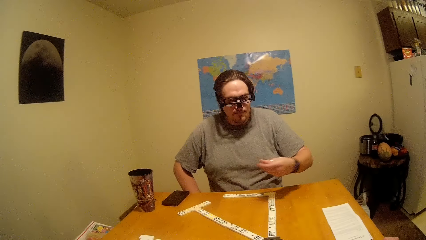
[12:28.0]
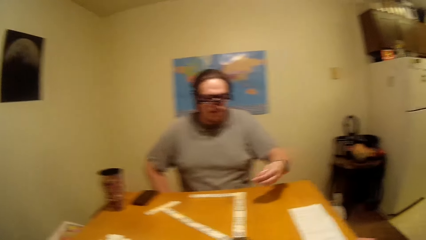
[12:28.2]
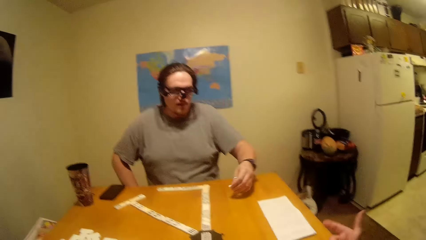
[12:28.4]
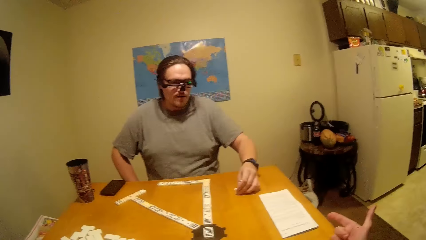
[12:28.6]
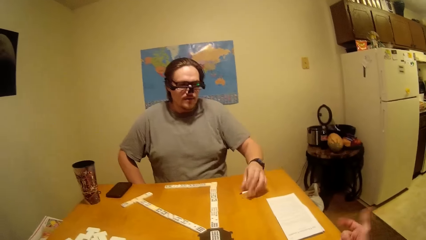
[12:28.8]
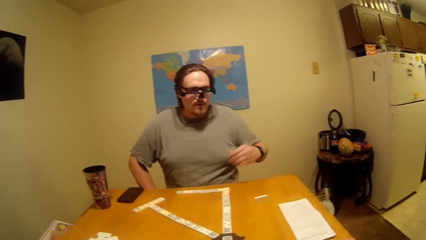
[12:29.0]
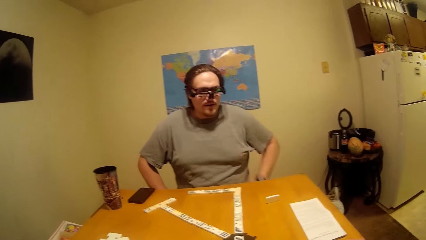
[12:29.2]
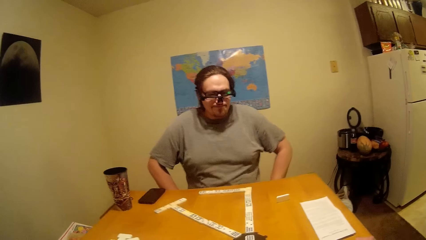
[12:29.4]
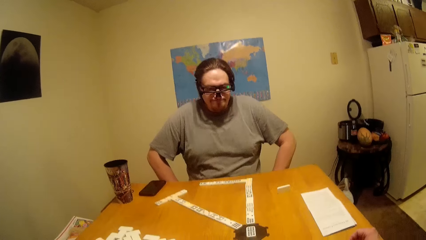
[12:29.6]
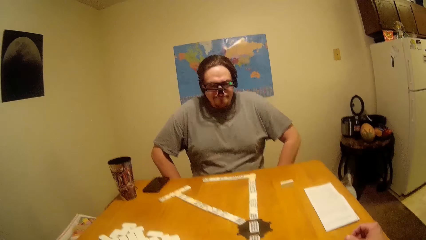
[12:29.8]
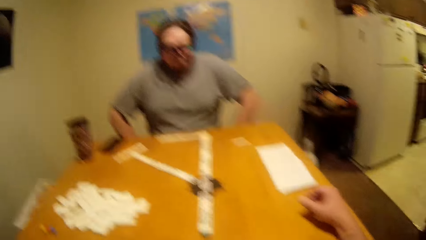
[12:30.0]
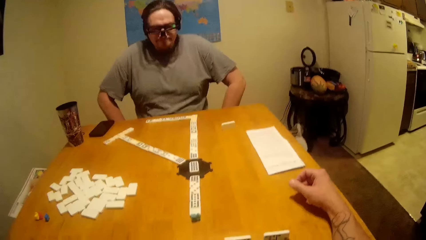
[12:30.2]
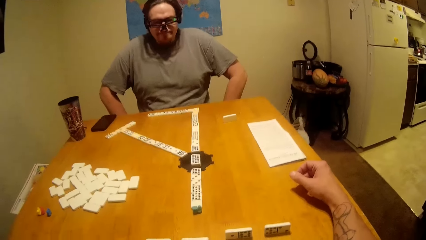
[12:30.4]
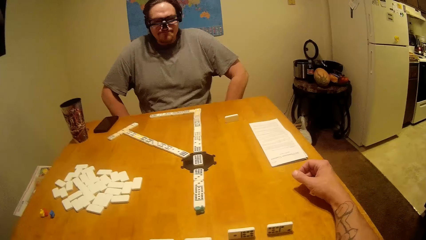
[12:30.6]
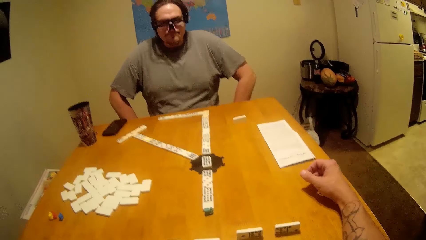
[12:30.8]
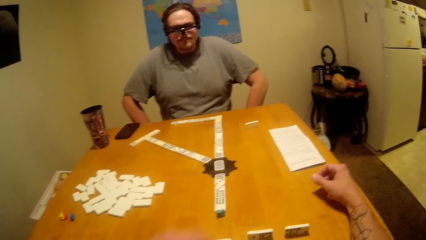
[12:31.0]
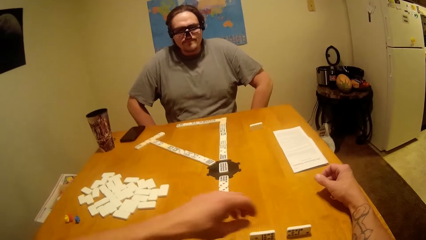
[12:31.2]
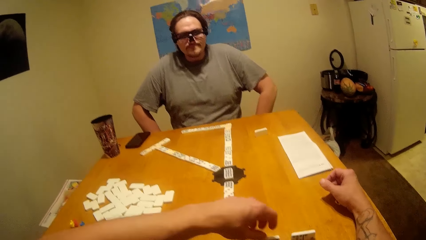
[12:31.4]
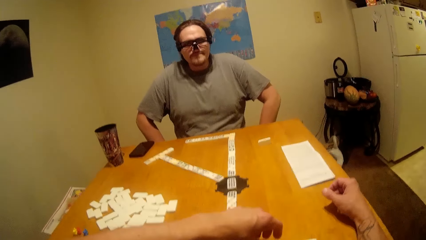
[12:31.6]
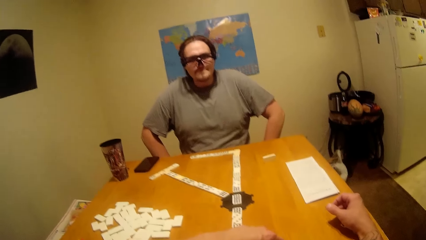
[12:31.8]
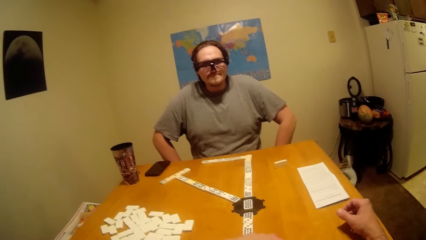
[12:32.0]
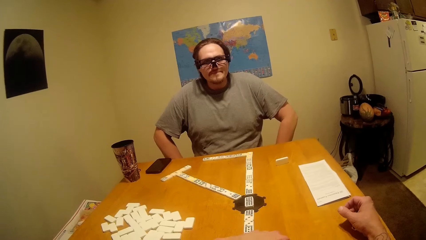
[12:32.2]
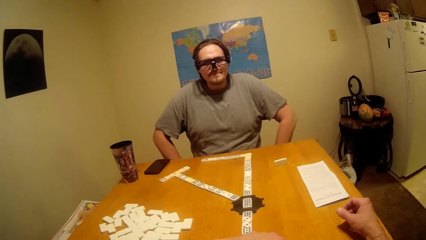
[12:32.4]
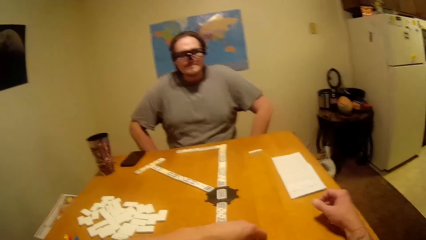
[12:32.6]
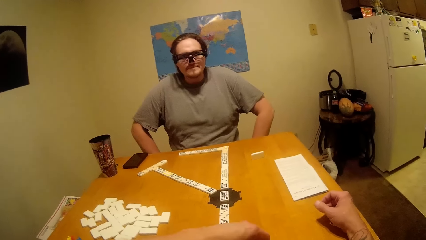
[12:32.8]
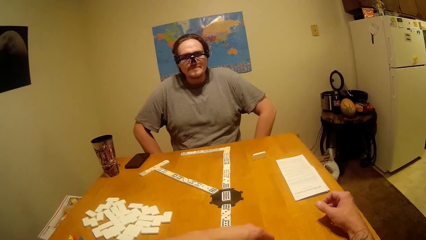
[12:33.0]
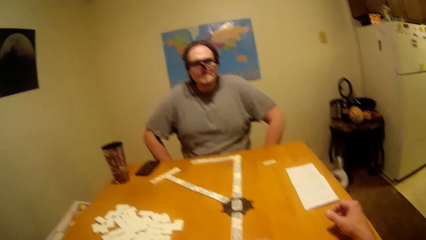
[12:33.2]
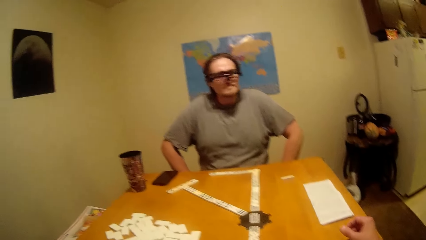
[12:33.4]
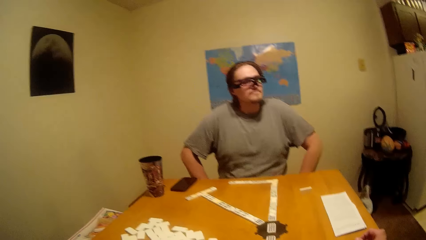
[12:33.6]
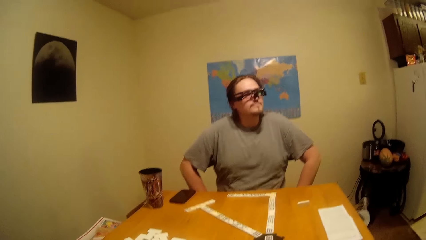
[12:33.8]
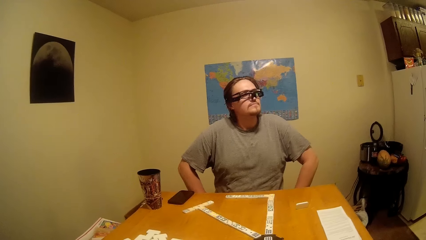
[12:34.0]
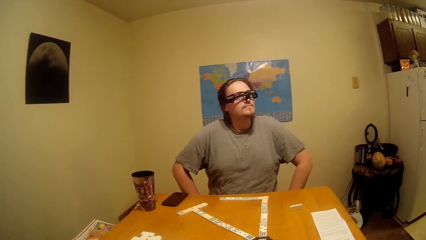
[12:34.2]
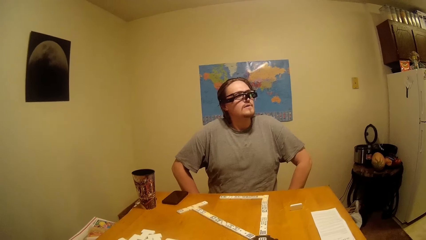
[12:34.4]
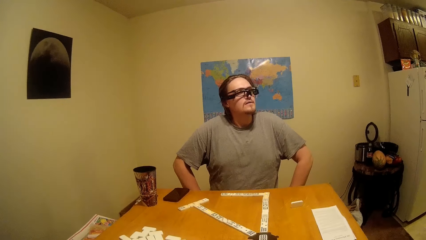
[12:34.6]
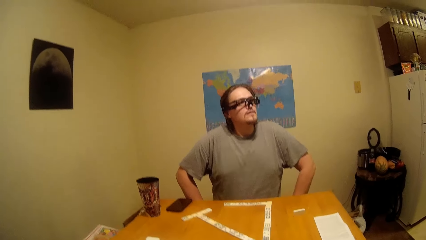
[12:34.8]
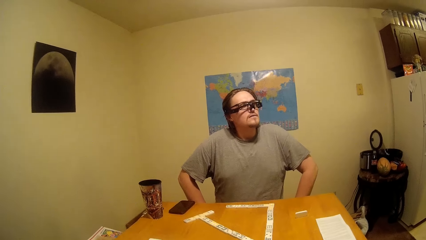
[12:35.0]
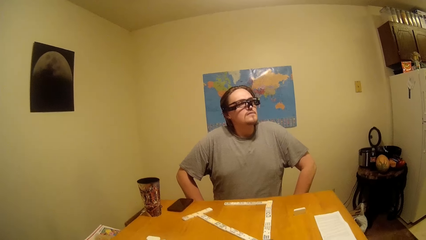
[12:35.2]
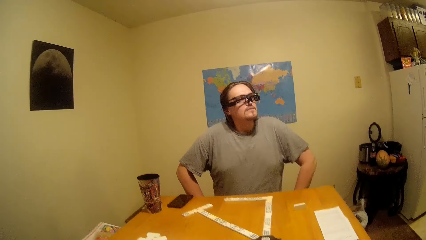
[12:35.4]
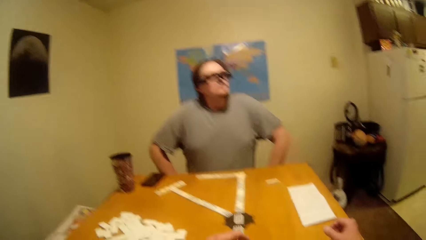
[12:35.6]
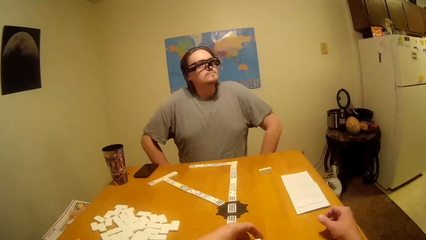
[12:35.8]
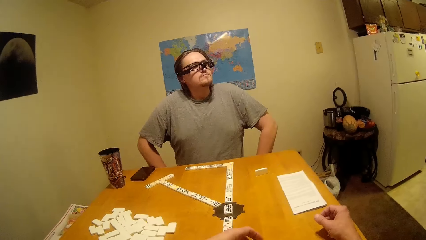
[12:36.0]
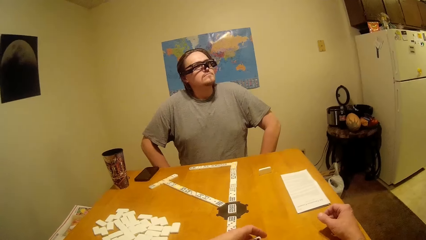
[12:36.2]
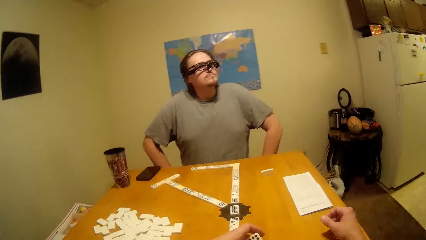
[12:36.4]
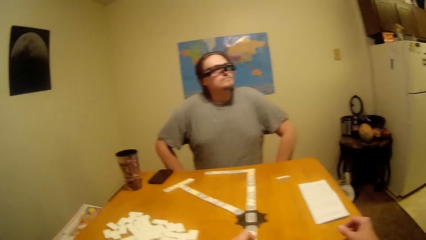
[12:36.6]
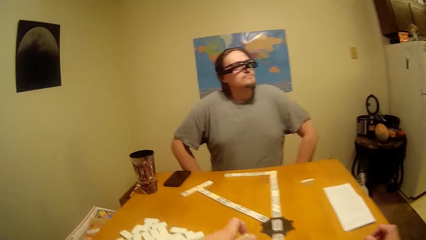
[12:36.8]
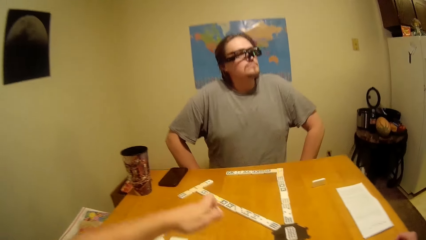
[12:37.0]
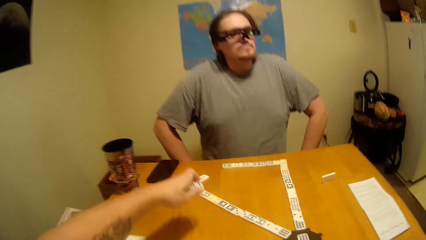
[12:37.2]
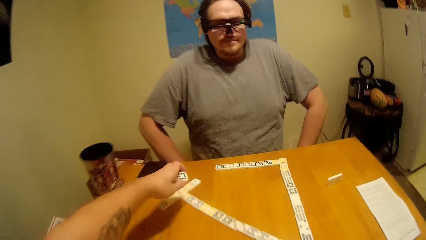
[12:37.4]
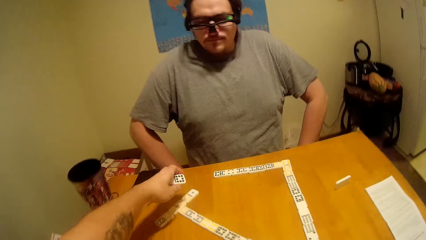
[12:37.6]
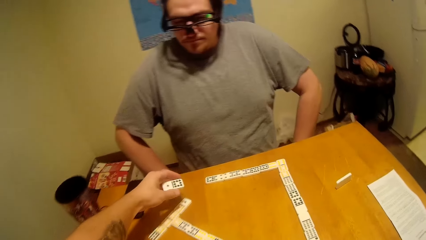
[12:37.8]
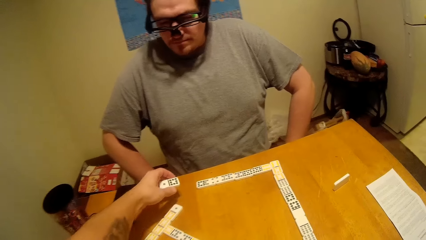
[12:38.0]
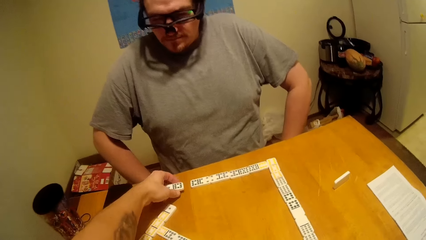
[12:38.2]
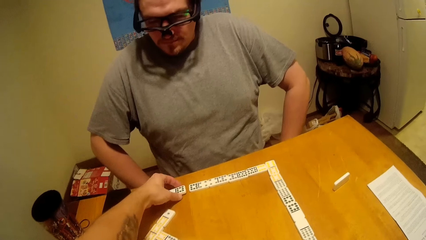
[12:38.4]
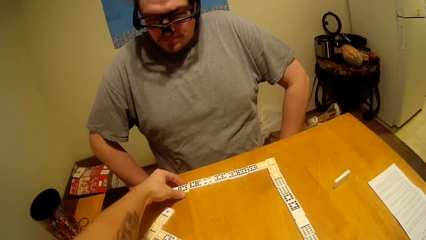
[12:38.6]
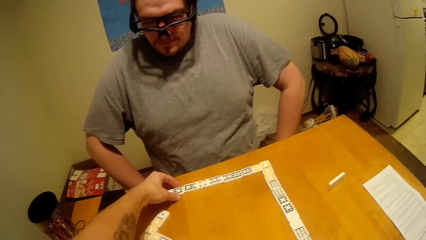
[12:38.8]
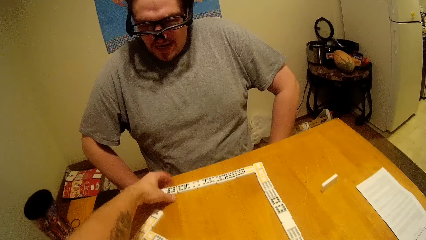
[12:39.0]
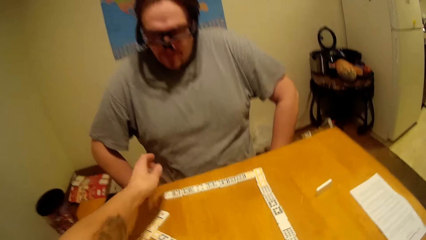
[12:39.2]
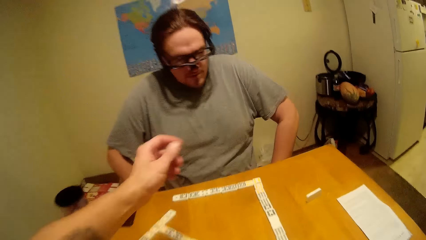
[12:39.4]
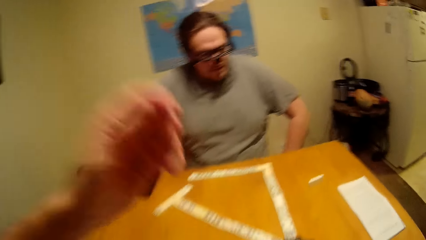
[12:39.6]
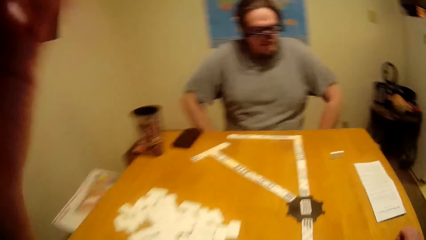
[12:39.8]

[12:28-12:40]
A person puts the dice on the table. The camera wearer plays the dominoes. They pick the dice from the table. They put the dice in line on the table.

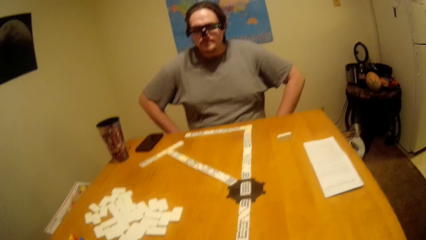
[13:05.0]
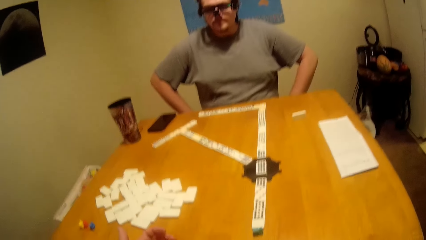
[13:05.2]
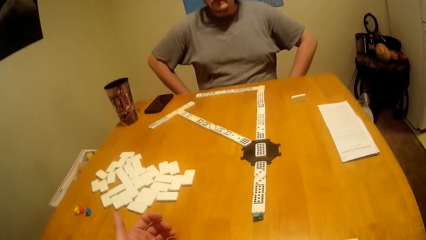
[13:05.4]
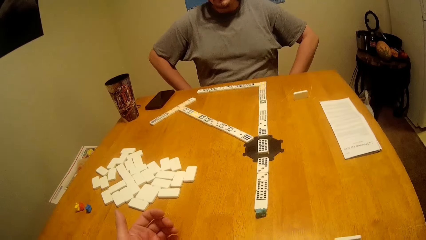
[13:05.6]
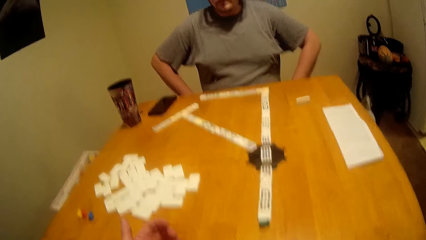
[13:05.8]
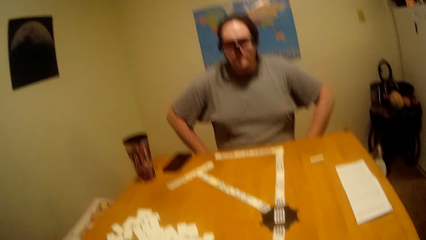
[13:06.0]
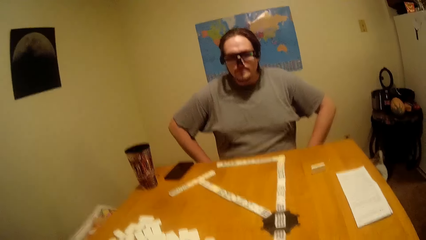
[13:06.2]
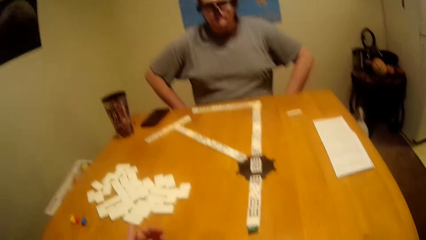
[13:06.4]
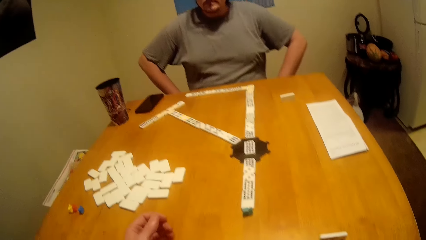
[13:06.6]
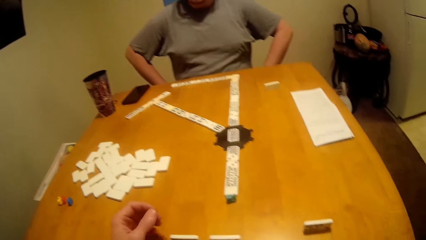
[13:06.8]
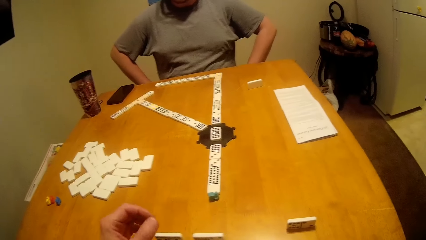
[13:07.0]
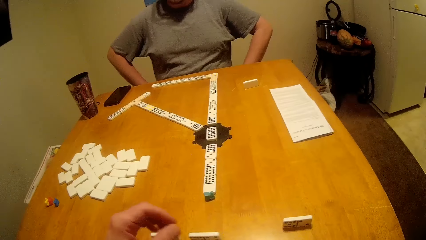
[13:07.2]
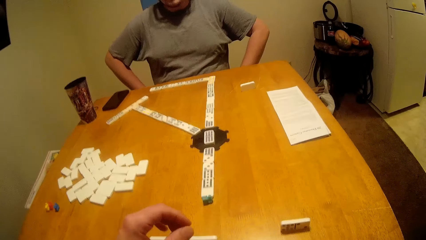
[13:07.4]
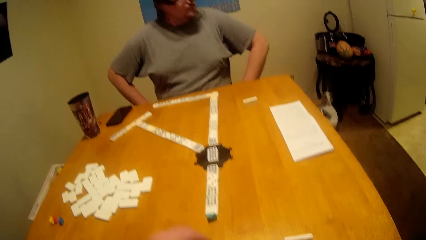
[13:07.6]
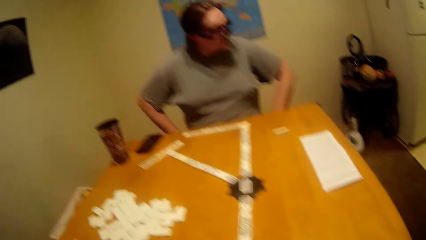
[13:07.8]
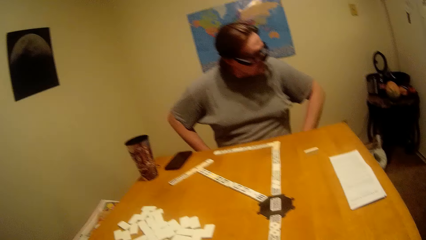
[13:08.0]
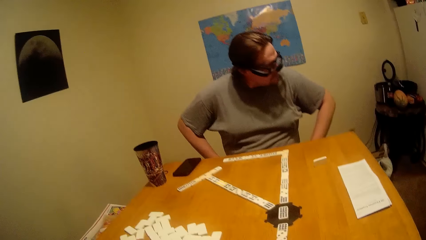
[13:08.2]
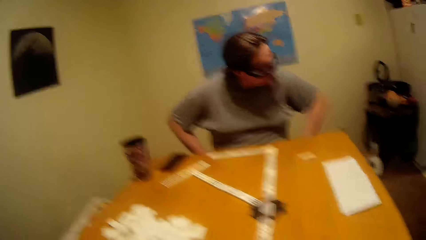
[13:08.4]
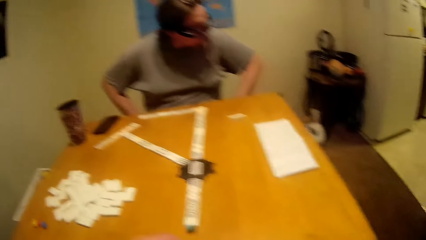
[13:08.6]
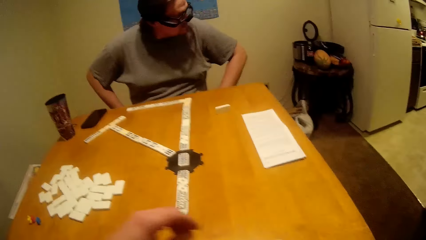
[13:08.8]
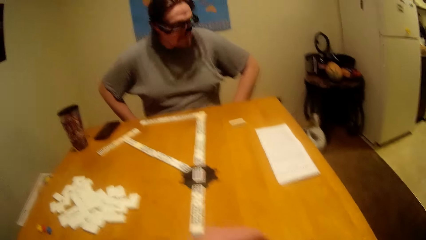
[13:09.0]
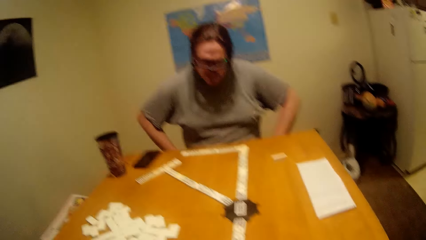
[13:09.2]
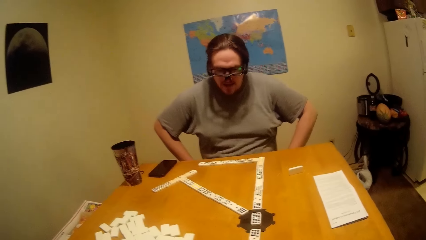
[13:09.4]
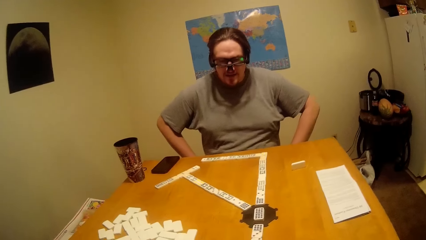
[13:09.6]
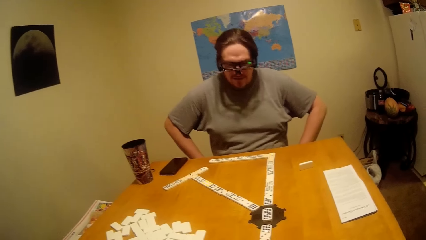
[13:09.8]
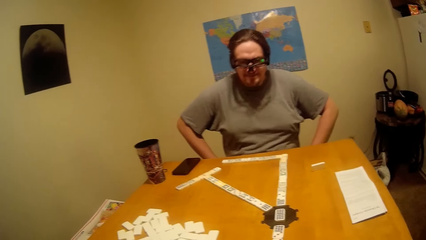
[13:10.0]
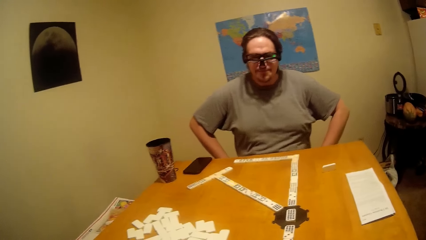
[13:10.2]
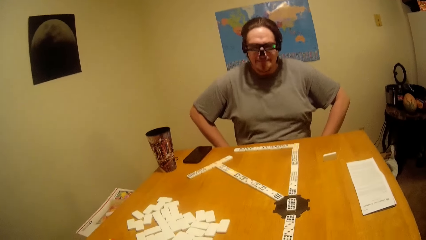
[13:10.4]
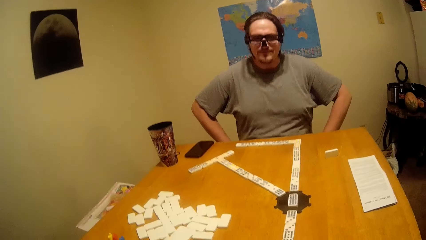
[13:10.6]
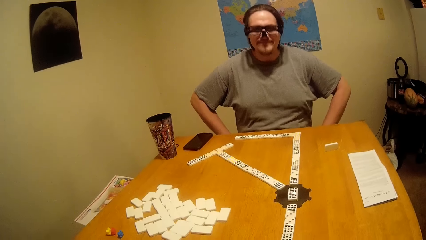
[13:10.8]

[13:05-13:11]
The camera wearer looks at the dominoes gaming pieces.
